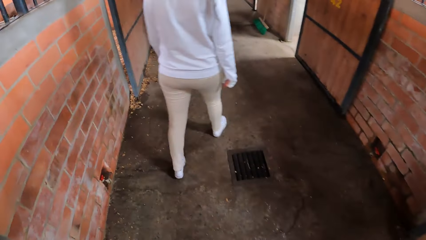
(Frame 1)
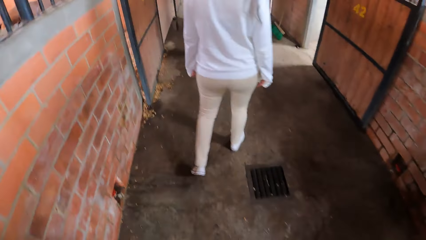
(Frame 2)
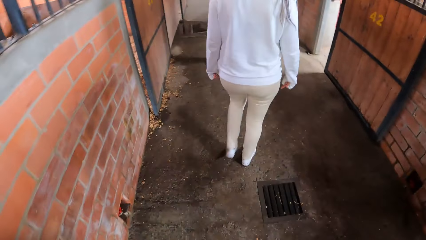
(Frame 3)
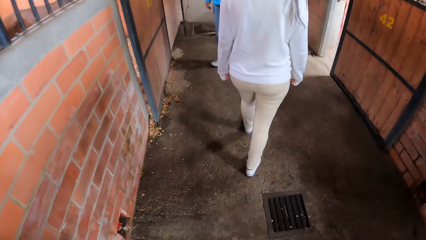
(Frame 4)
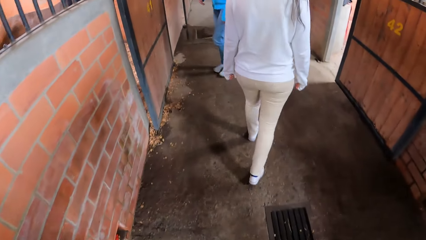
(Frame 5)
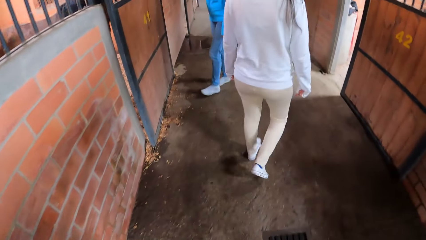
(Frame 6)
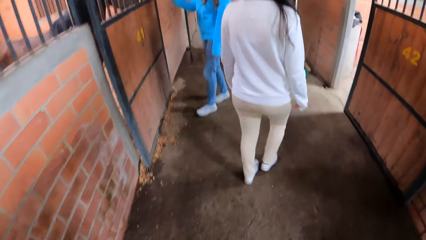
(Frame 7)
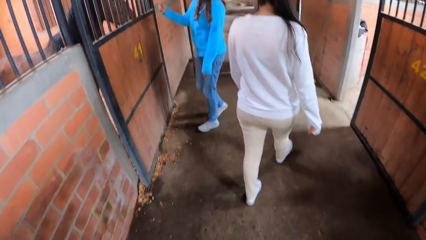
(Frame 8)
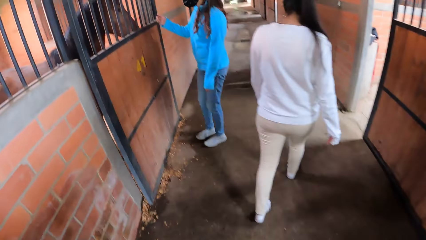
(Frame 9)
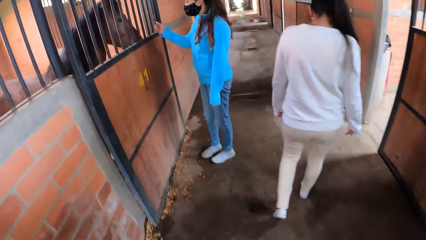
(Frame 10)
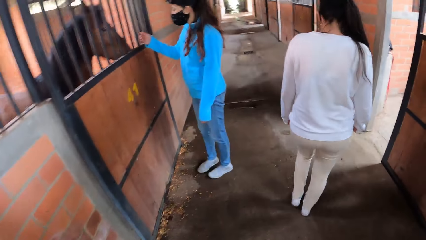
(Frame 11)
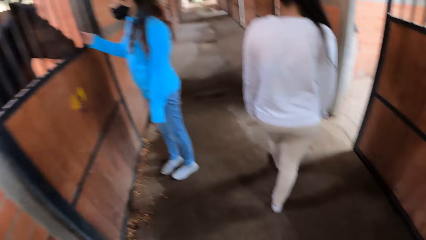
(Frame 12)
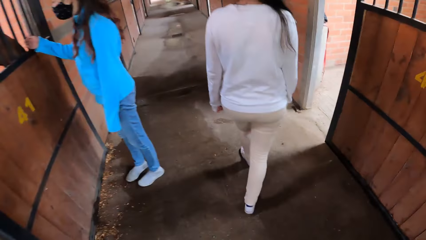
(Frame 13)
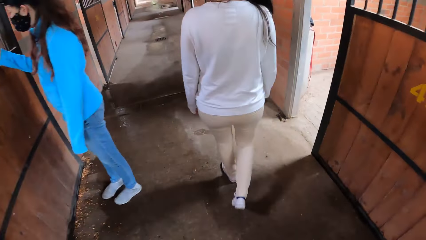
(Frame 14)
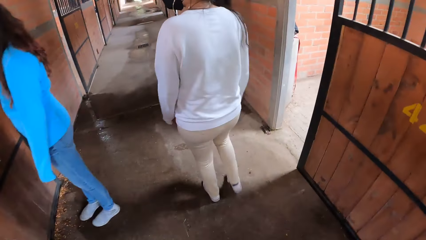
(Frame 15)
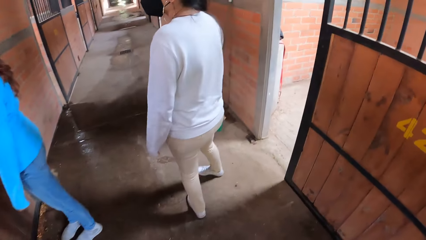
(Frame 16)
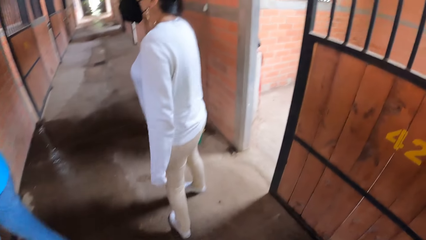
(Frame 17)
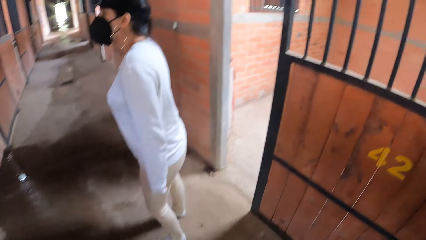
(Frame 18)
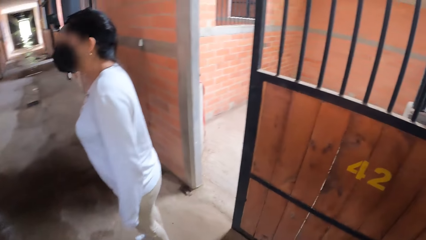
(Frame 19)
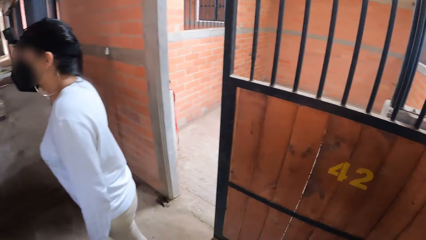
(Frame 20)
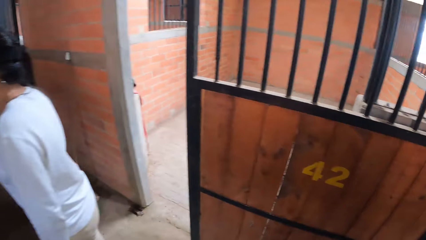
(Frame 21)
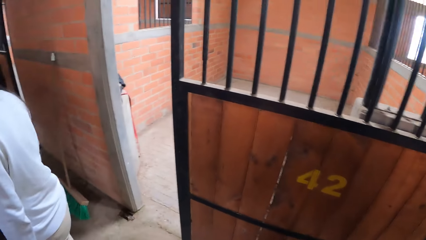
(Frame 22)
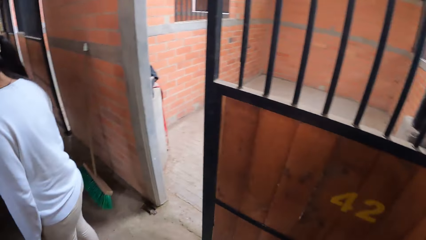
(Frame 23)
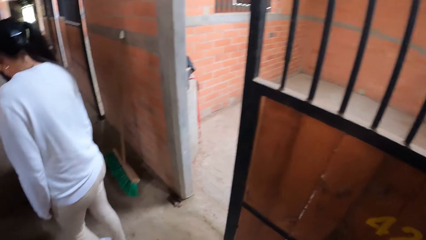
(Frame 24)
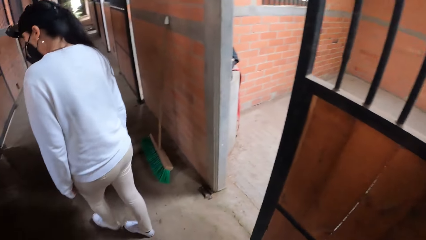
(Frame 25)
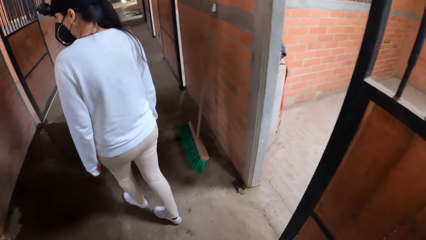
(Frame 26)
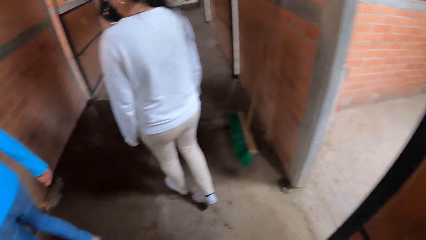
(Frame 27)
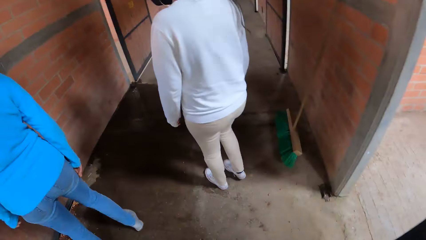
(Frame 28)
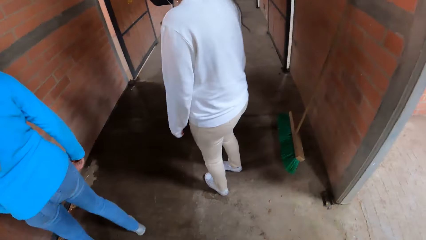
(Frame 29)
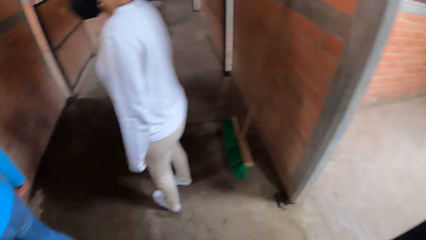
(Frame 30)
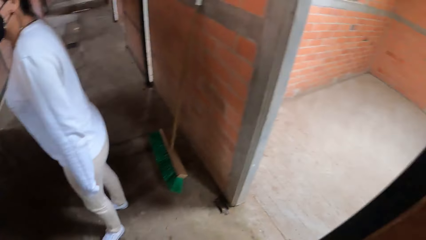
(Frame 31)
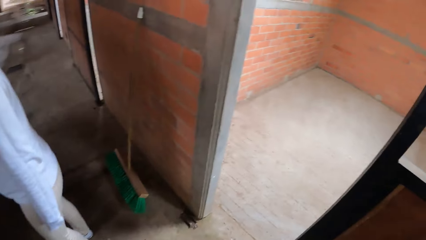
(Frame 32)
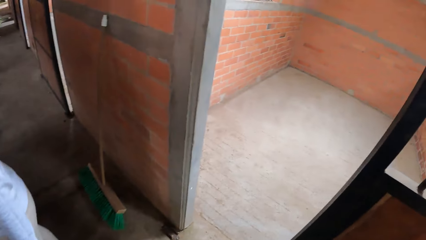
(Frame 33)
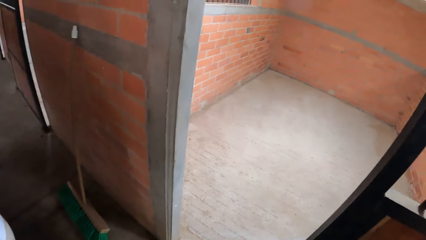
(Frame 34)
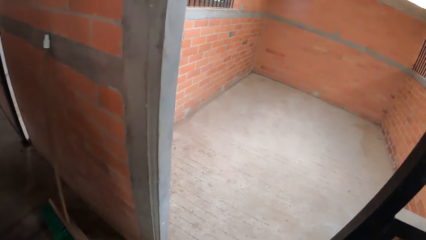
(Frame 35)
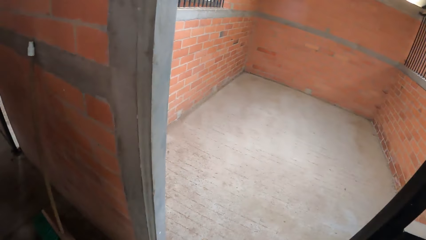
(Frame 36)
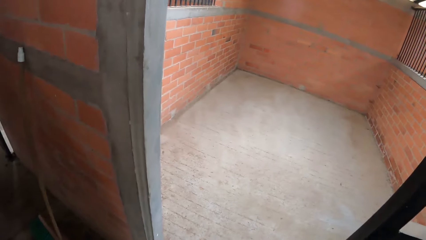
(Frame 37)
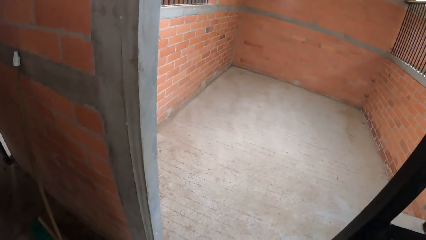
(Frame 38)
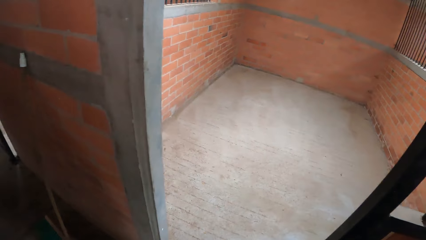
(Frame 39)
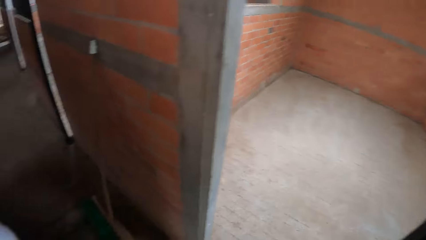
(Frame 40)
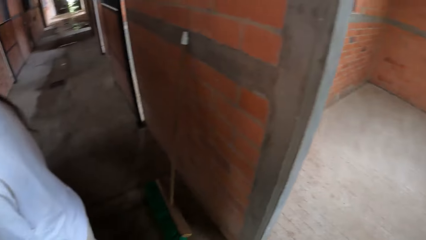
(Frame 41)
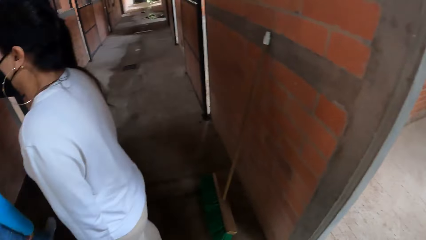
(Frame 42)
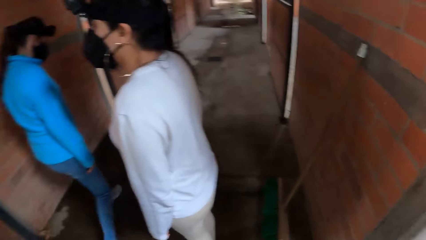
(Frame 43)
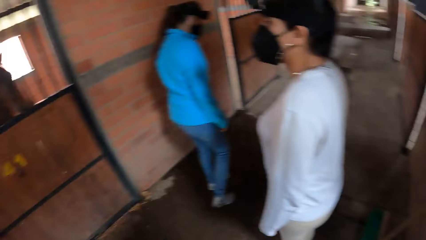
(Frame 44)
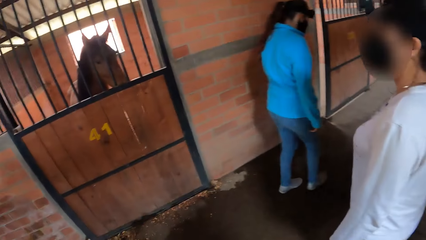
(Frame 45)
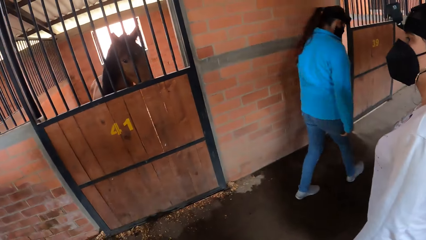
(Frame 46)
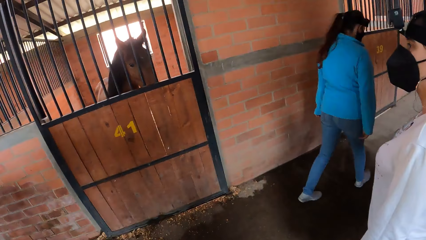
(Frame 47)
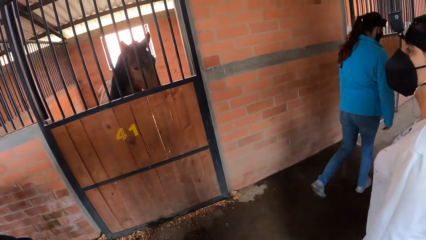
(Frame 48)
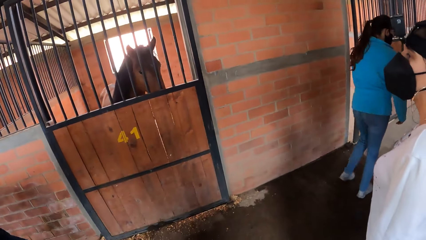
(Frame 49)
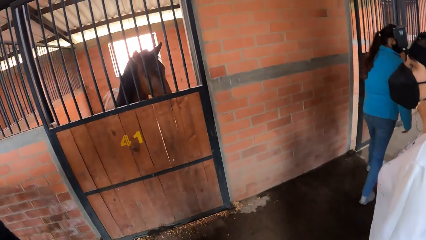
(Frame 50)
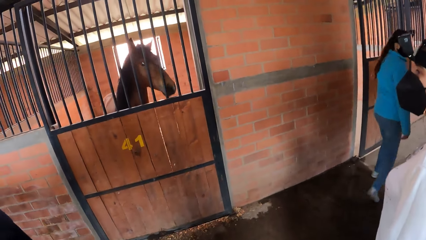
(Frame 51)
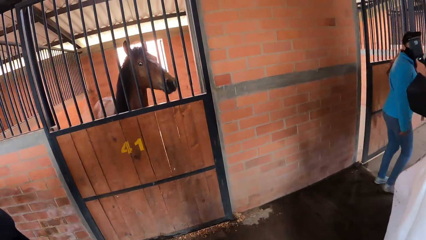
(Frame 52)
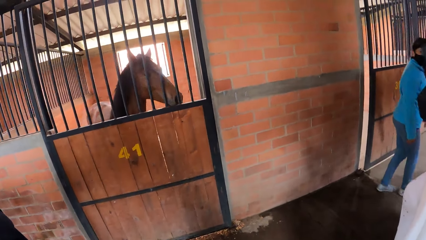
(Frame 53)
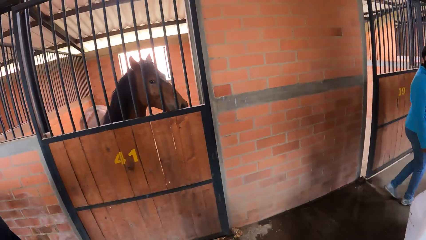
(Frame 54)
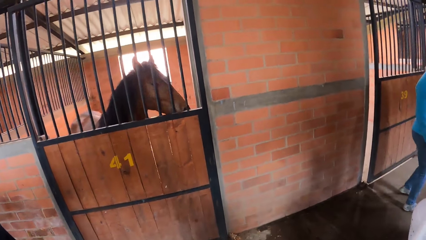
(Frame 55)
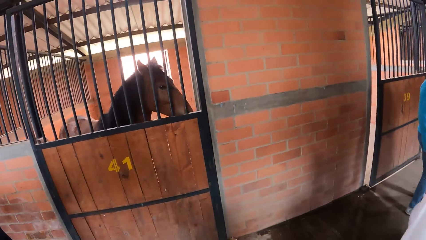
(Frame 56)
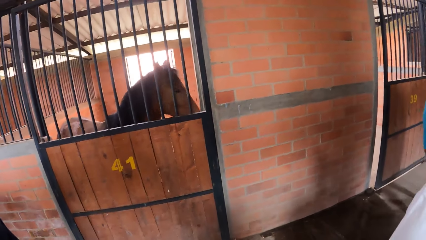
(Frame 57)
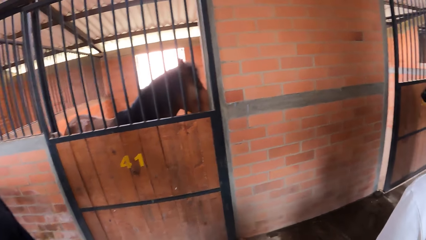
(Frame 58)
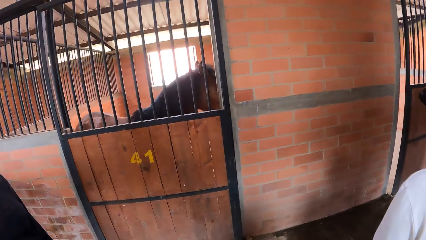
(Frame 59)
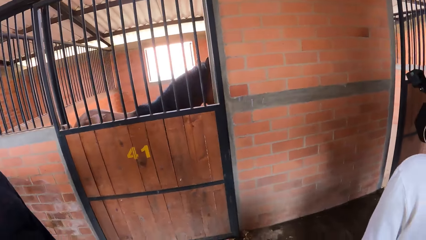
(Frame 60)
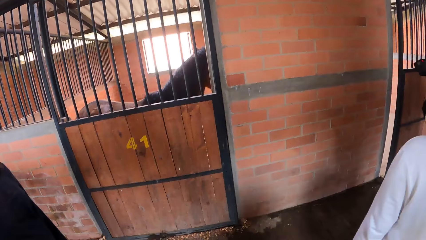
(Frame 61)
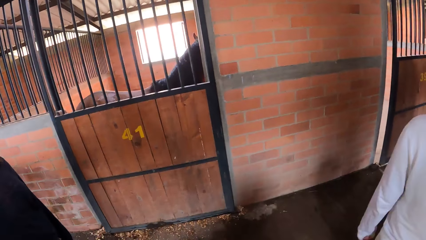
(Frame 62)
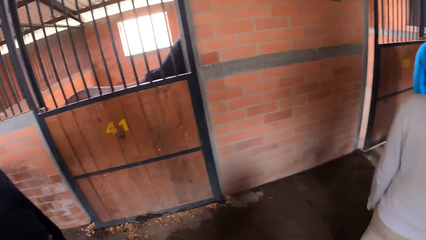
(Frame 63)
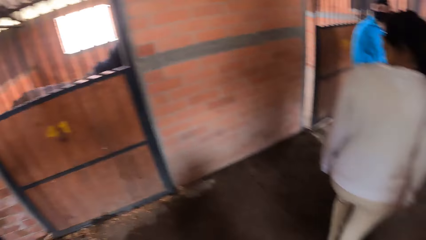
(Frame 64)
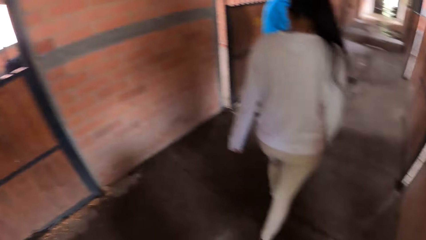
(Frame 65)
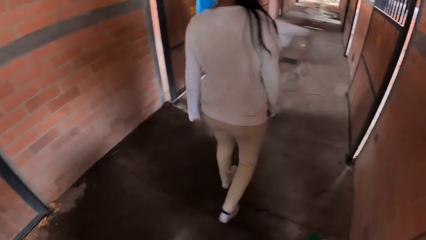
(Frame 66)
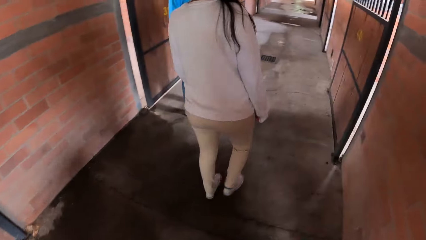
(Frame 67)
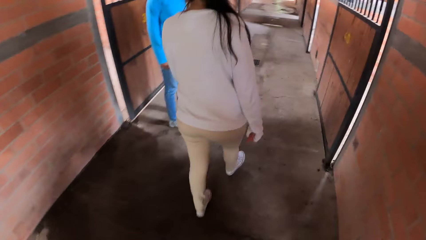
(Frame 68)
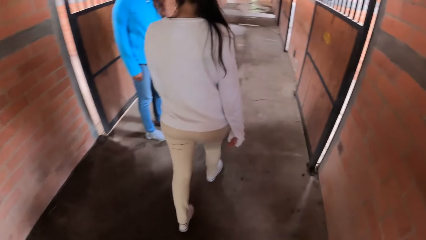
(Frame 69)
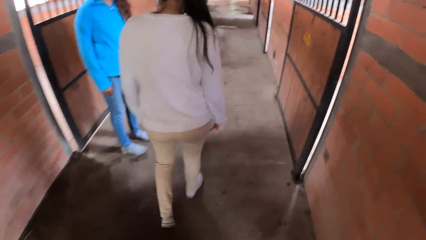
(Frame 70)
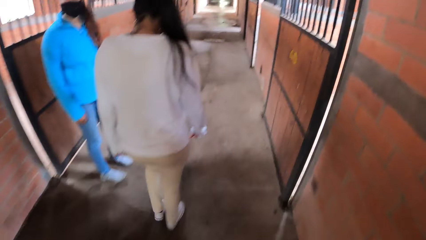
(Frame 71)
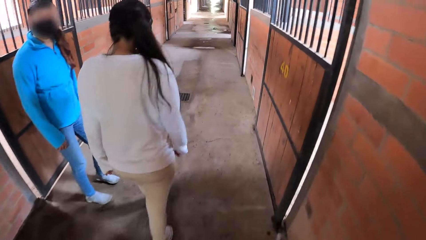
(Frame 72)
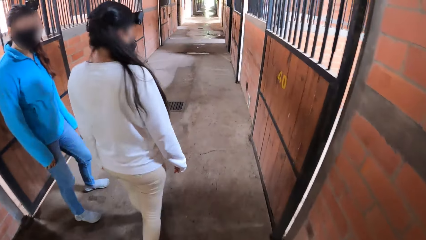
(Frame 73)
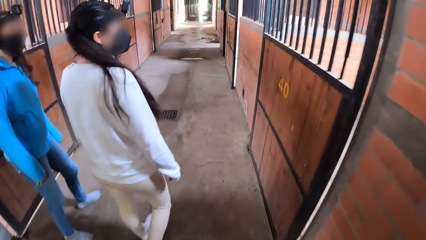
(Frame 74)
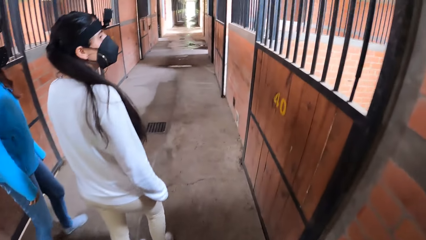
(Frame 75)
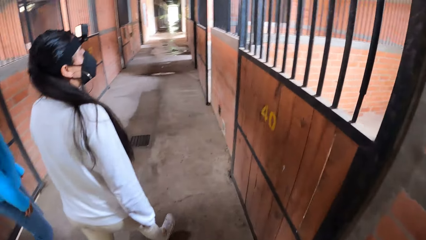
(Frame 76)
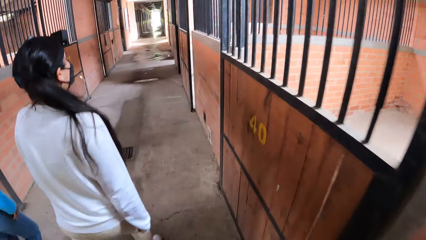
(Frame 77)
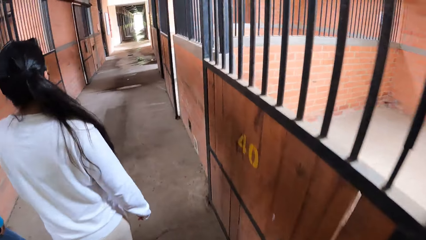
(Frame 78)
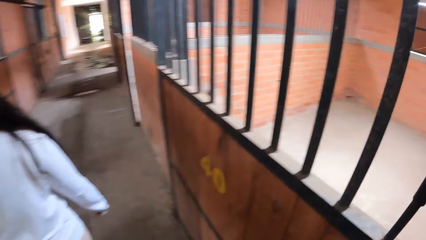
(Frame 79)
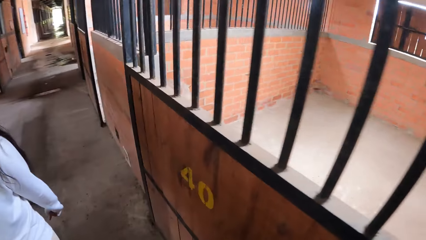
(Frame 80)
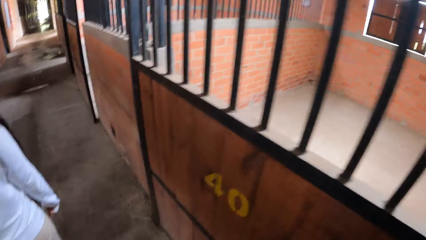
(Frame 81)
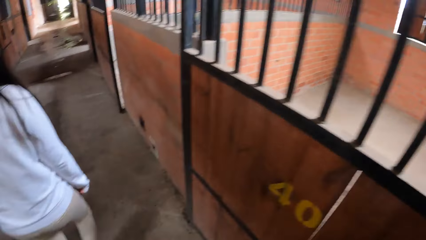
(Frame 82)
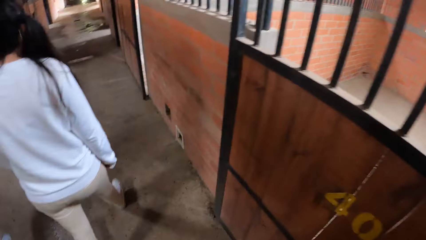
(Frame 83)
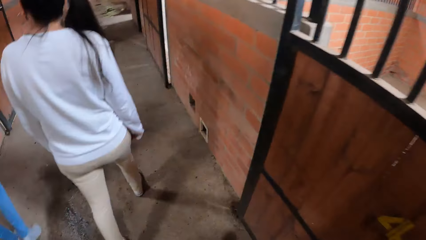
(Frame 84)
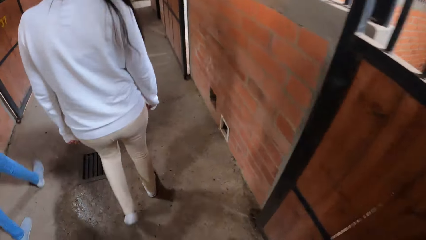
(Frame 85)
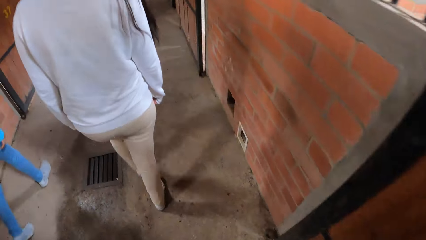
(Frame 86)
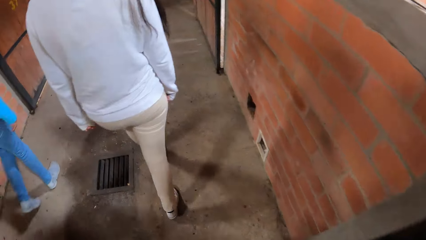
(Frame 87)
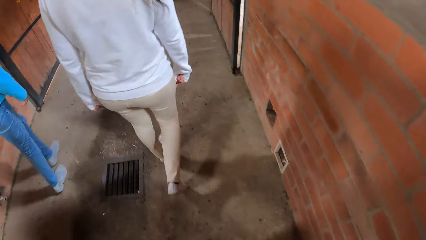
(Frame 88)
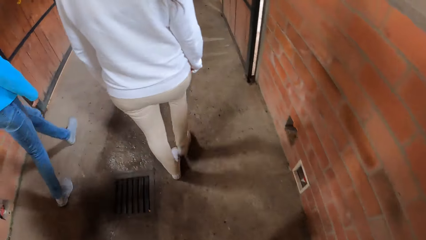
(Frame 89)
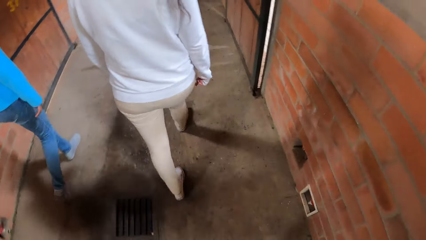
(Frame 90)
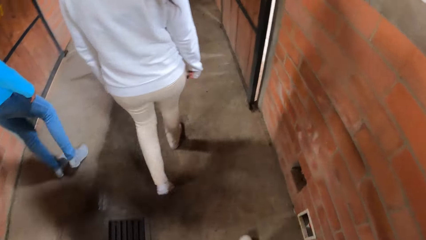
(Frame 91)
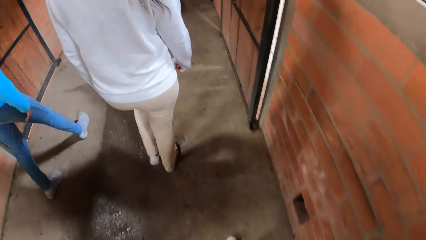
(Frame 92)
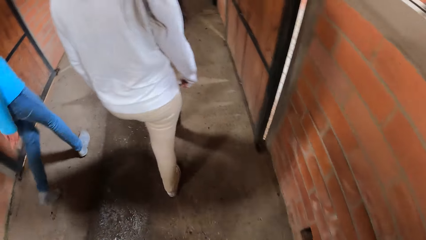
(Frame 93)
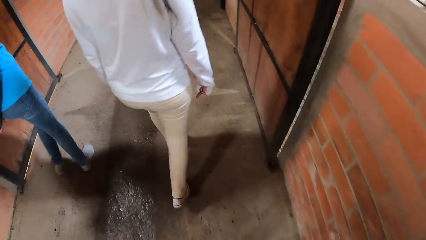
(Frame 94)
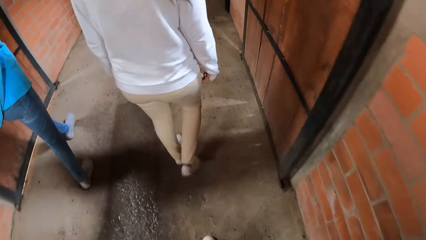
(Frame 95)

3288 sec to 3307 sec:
The girl touches a horse in the stable. The camera wearer walks along the corridor, looks in the room and looks at the horse.
